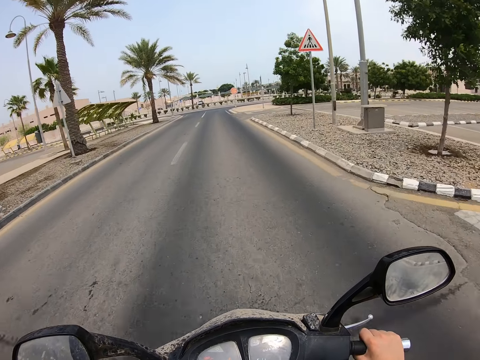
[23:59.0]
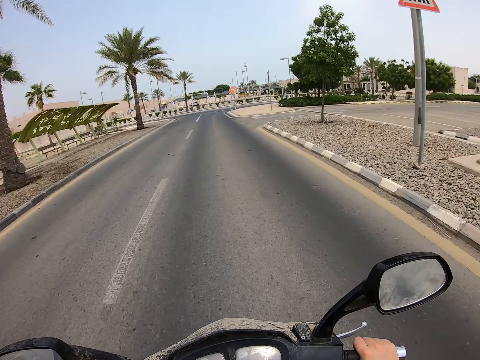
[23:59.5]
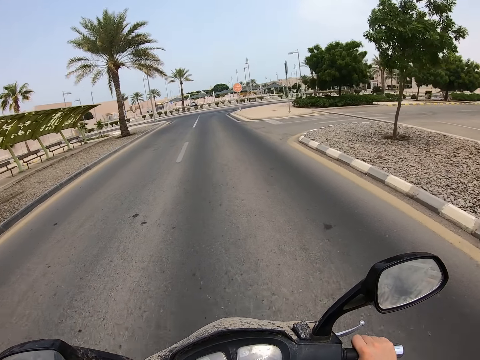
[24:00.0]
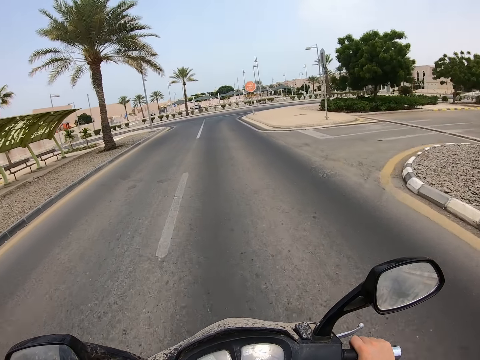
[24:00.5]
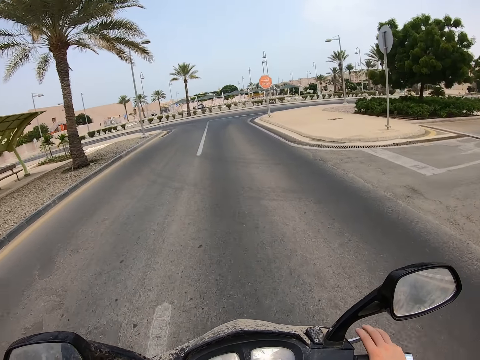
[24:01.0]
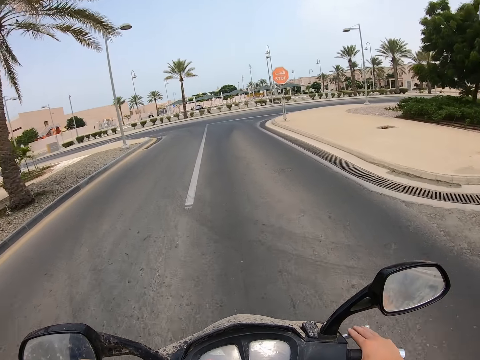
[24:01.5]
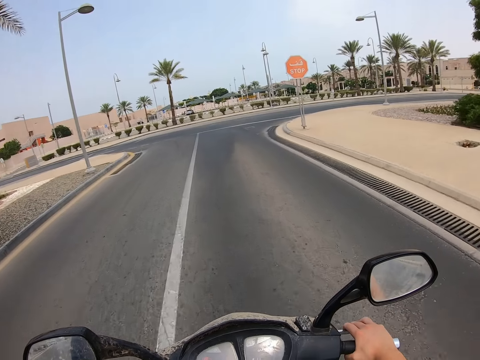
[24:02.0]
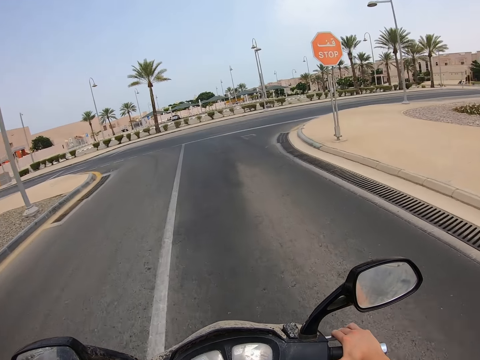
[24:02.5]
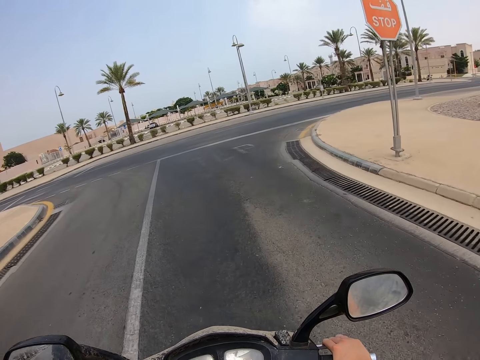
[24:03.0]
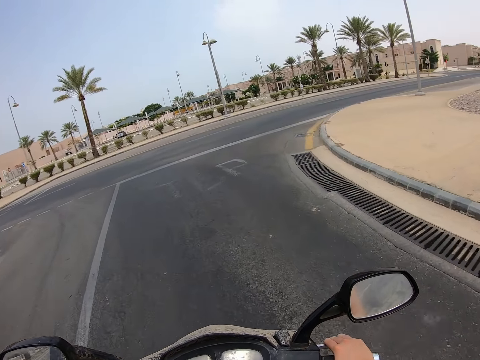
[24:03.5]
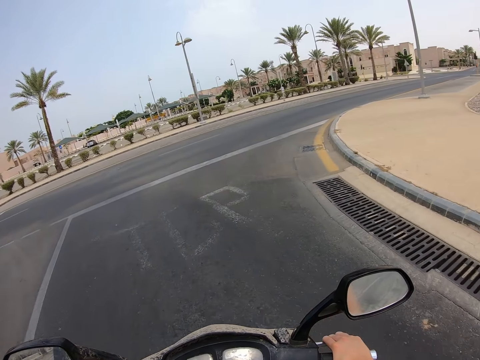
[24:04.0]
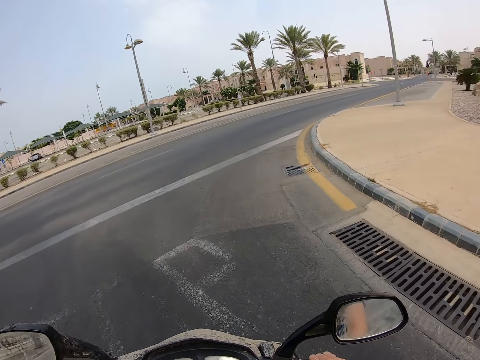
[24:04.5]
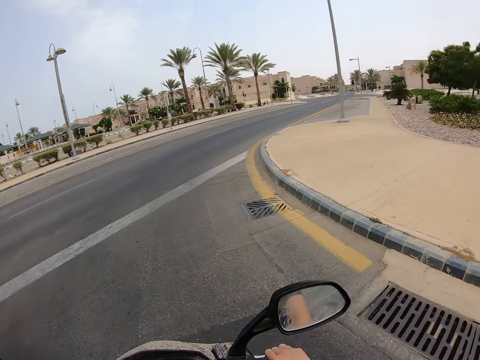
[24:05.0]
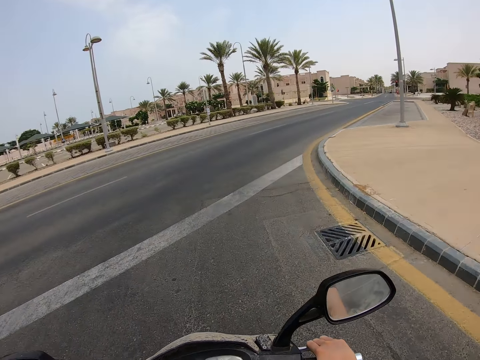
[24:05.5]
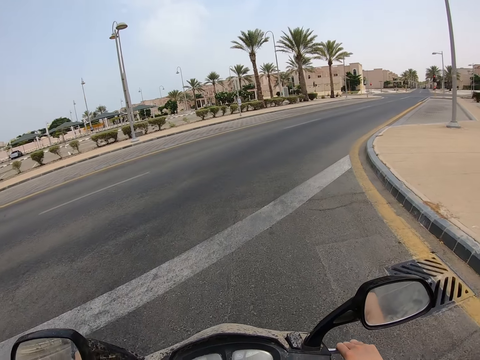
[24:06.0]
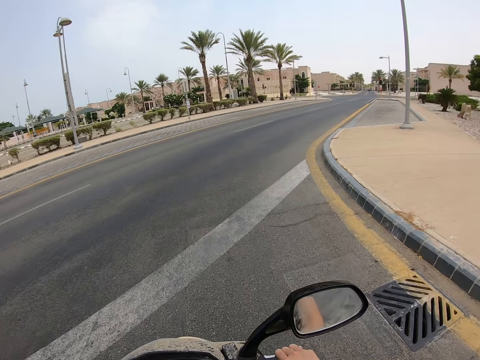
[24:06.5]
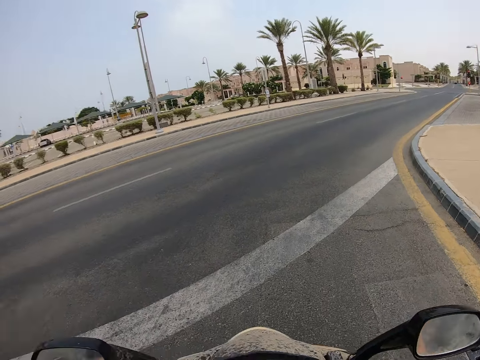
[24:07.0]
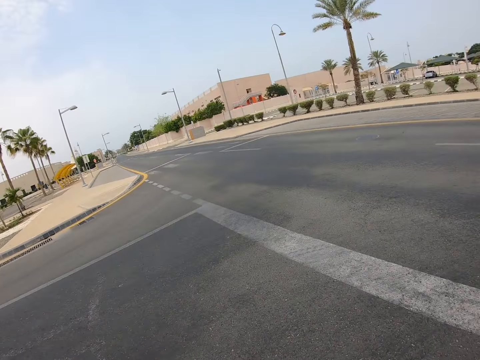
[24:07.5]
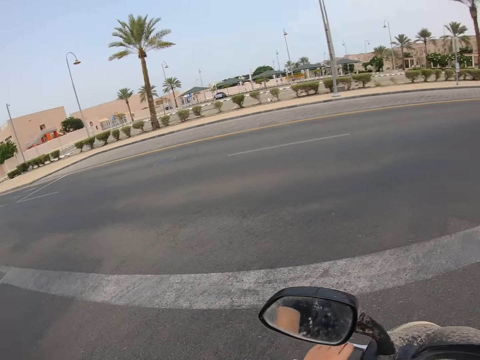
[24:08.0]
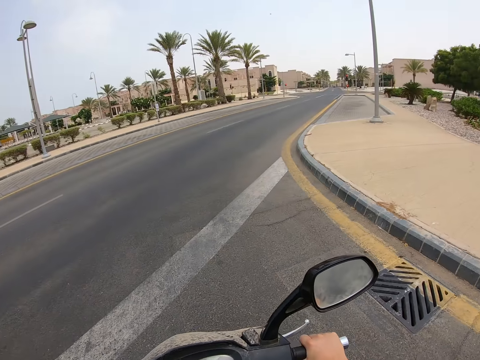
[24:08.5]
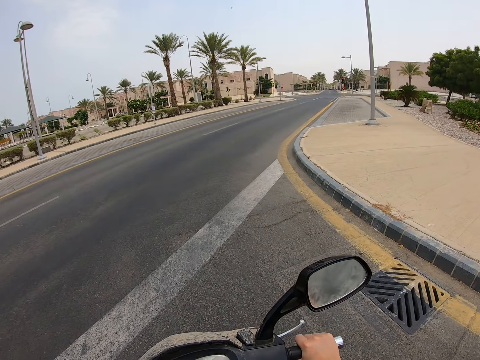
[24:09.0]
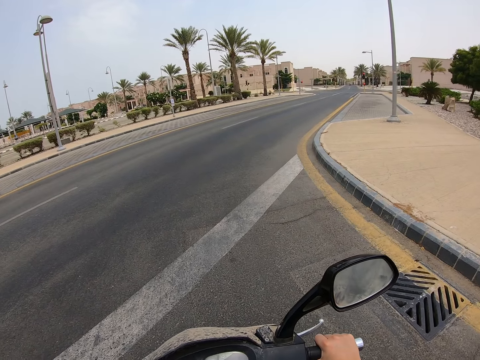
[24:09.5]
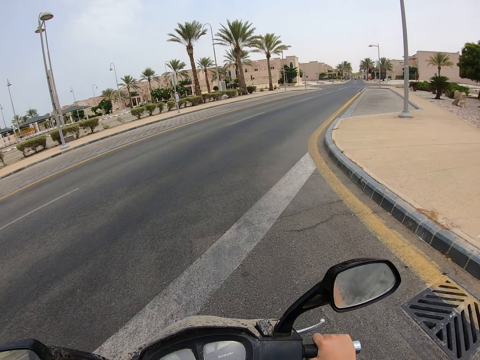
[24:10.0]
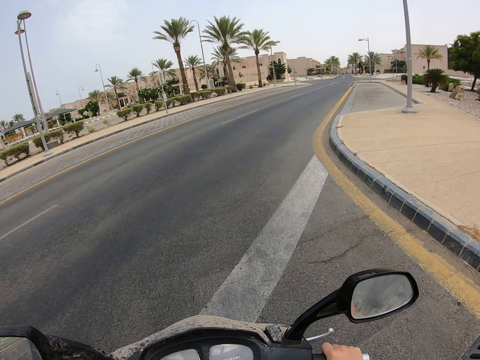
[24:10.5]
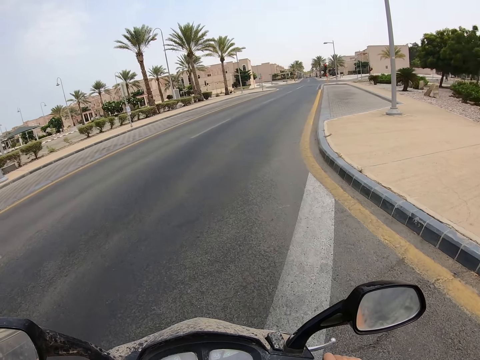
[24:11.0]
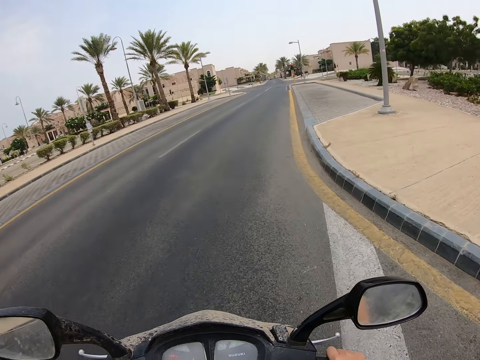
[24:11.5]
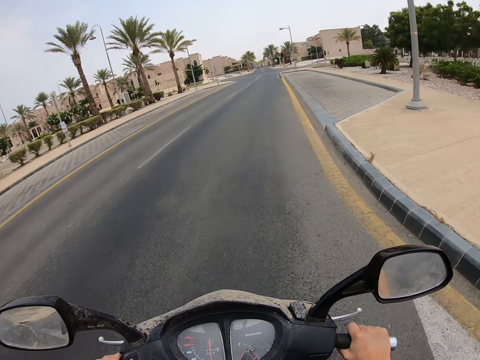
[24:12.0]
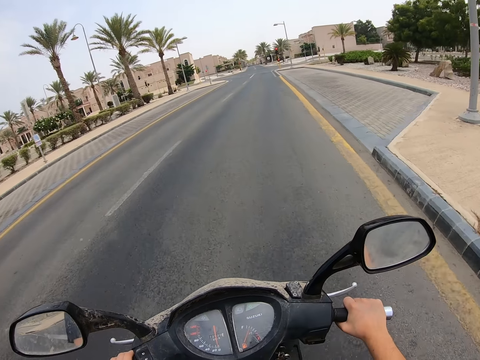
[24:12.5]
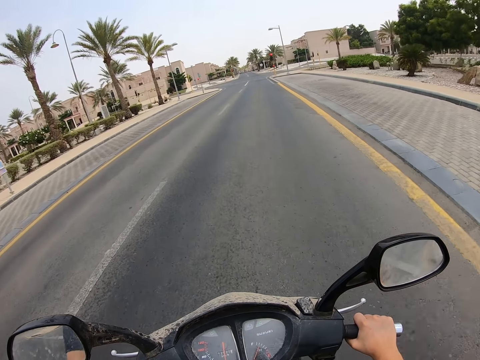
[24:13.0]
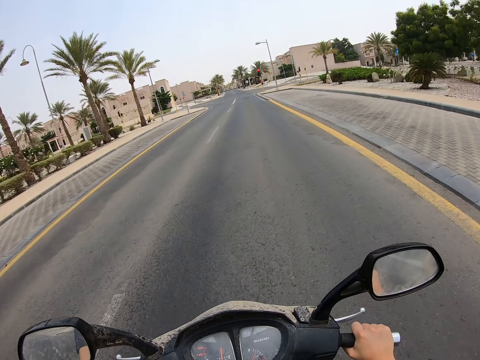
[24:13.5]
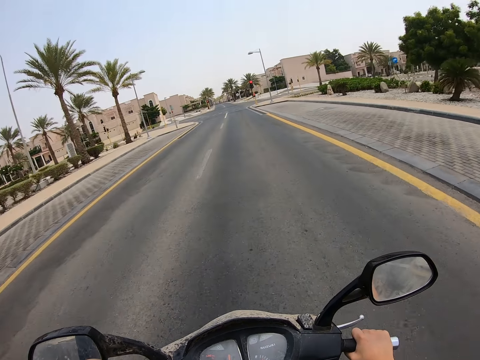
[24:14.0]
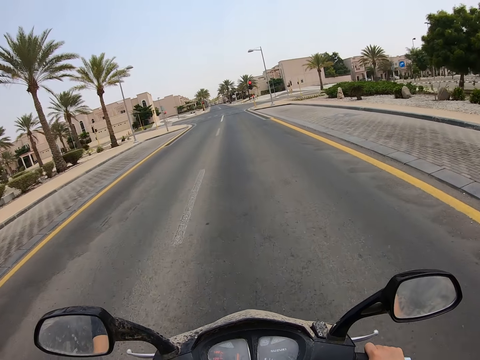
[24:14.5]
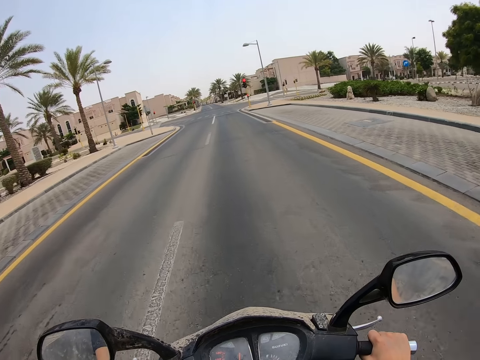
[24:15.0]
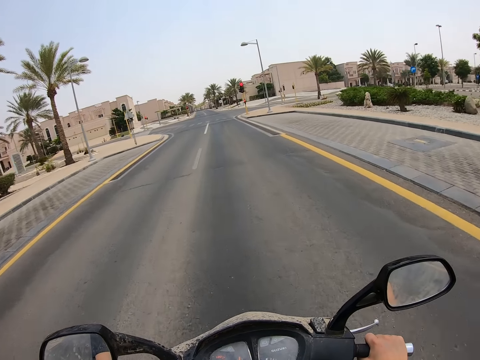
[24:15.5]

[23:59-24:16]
The camera wearer stops at the stop sign. They look to the right side, look to the left side. They turn right on the road. They ride a motorcycle on the road.

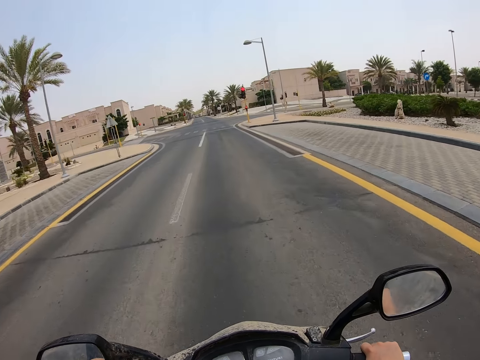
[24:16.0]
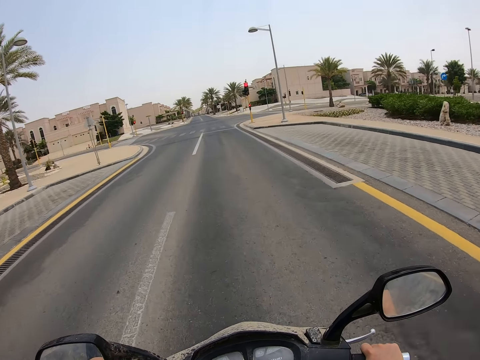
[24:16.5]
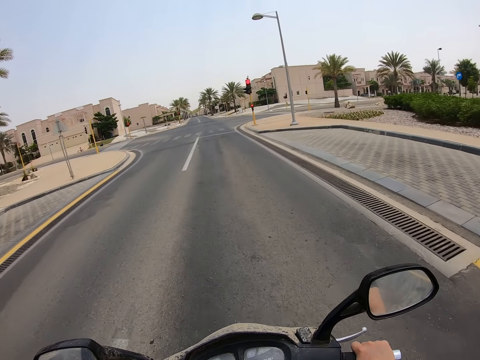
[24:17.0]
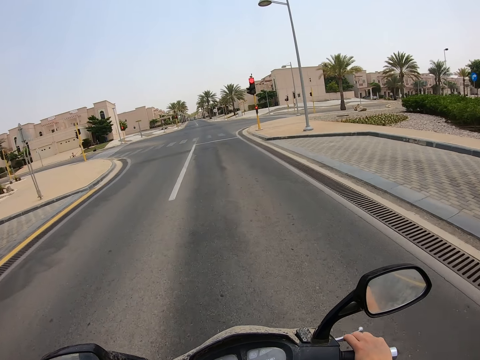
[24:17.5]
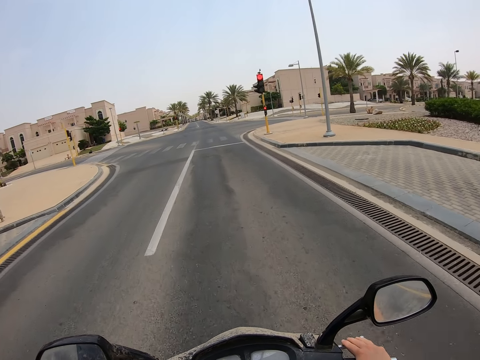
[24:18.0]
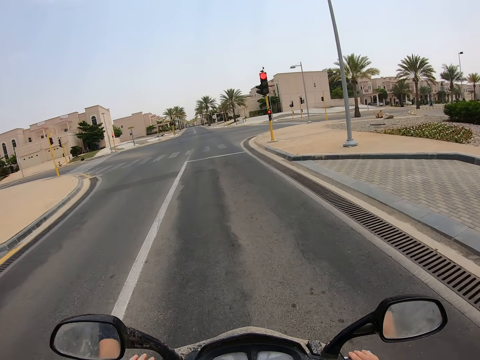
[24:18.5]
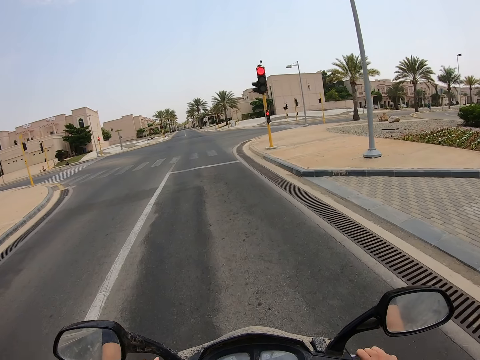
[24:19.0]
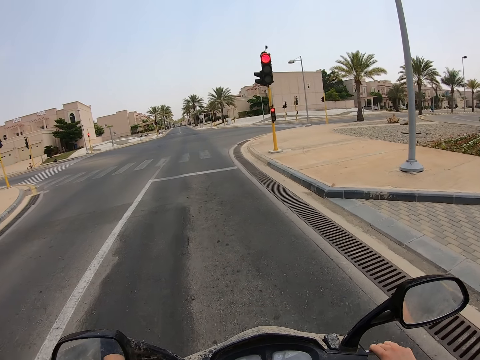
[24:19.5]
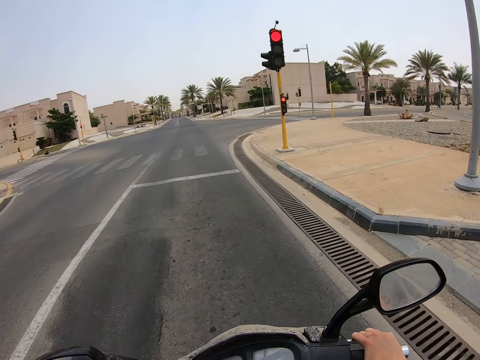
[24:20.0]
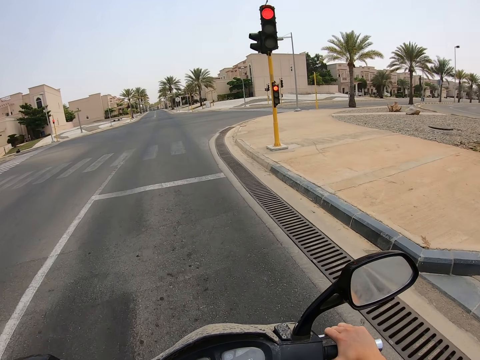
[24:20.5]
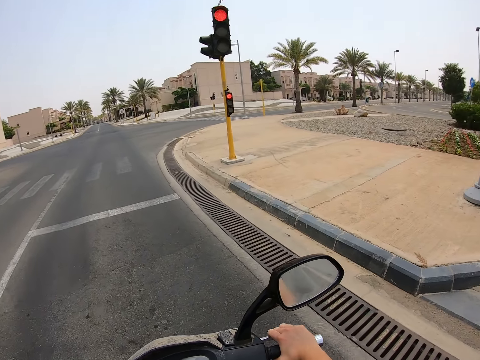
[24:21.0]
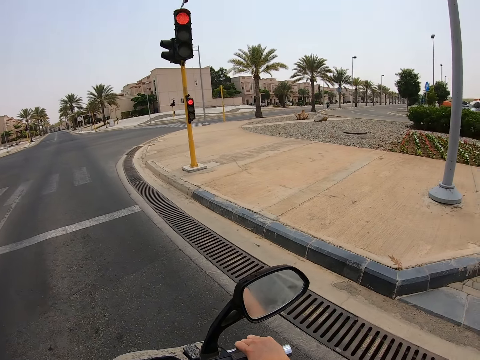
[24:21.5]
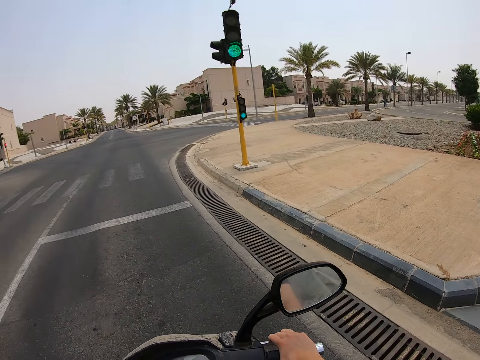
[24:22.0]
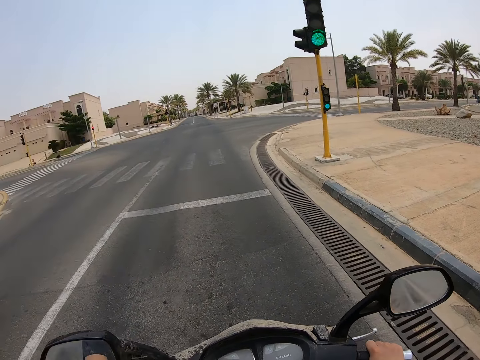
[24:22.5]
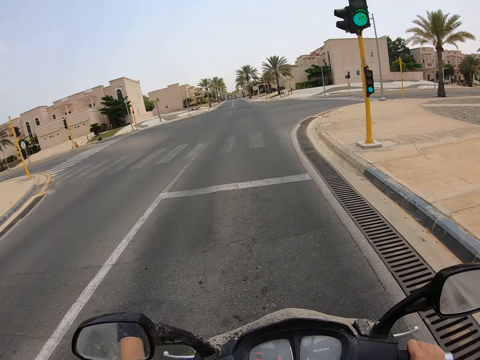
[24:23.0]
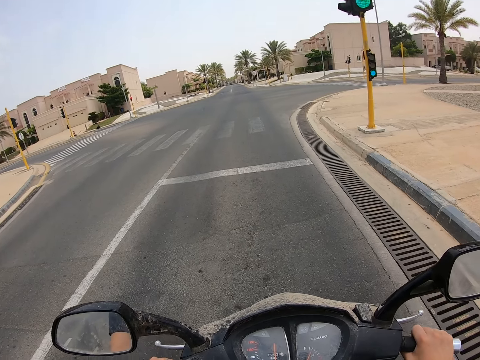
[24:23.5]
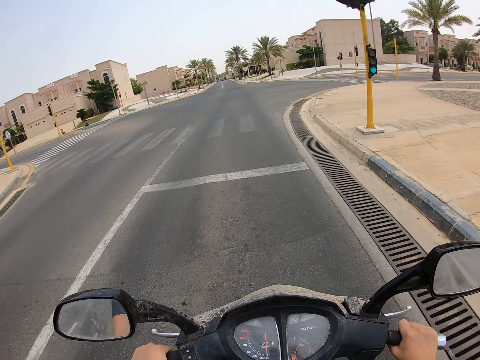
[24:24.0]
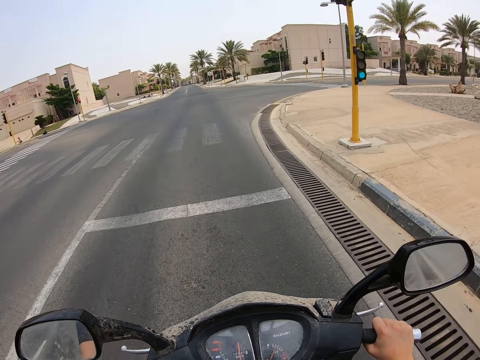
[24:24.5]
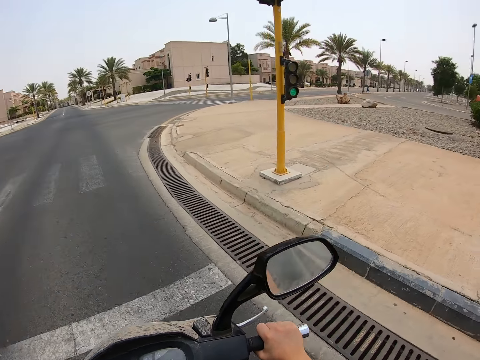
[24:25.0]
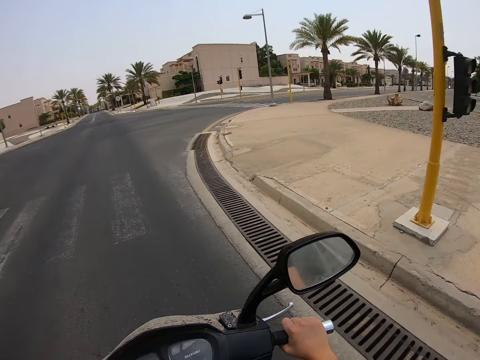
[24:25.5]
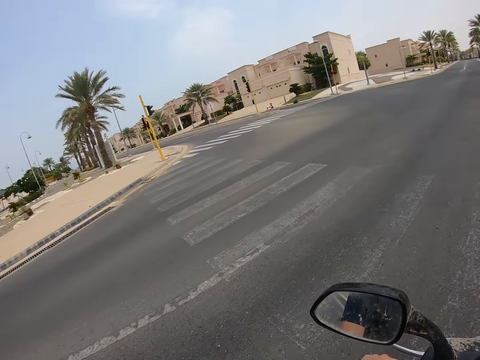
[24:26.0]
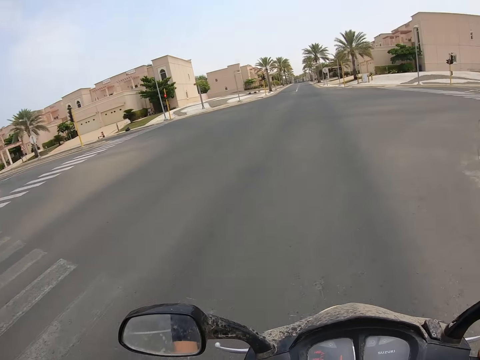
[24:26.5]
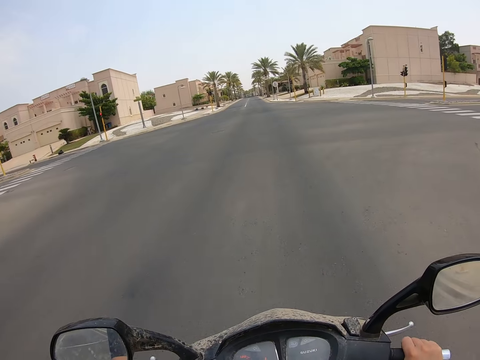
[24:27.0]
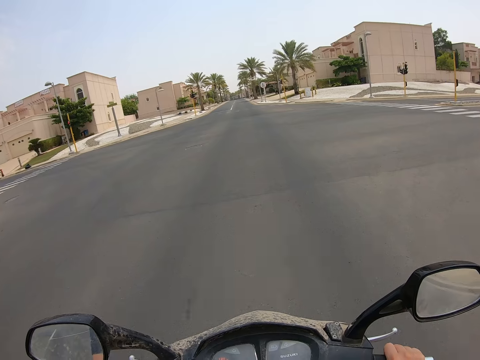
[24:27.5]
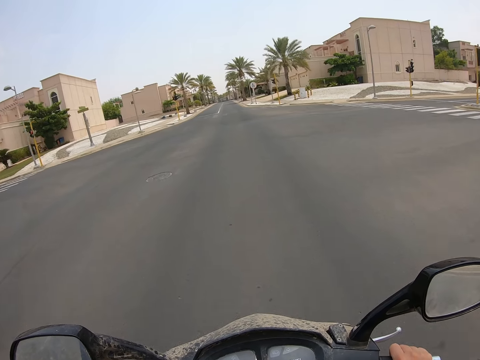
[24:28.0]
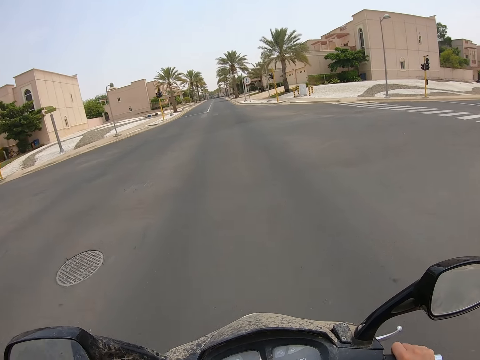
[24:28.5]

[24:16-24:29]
The camera wearer stops the motorcycle on the road. They ride a motorcycle on the road, look around and cross the intersection.
